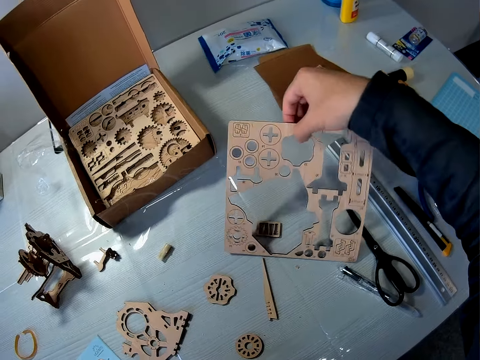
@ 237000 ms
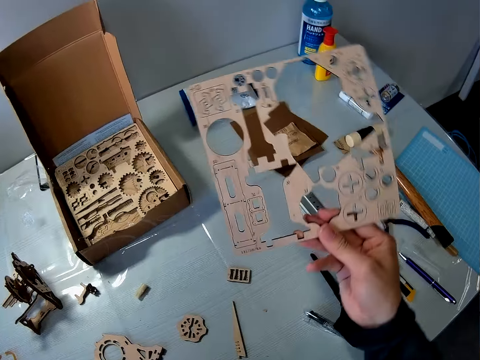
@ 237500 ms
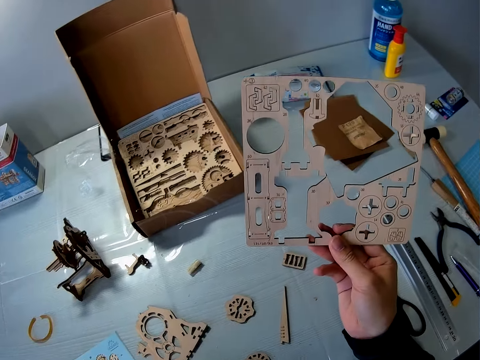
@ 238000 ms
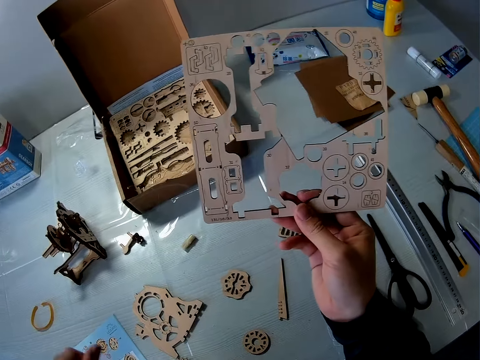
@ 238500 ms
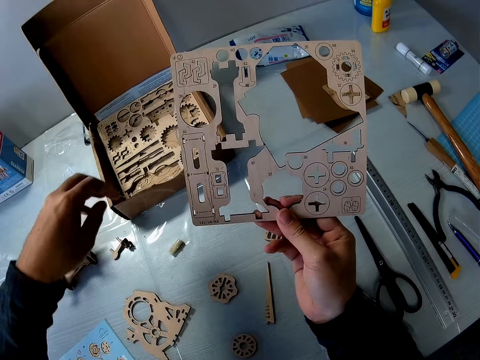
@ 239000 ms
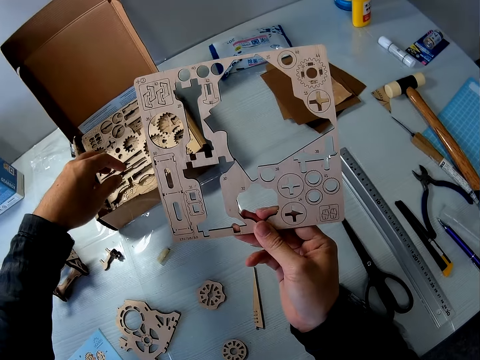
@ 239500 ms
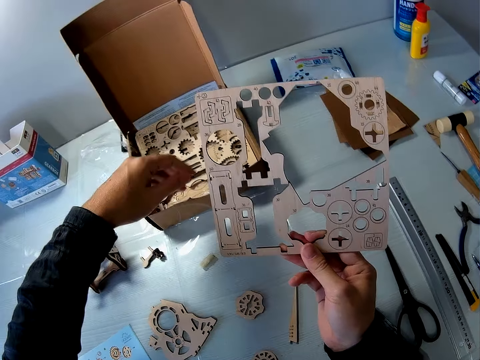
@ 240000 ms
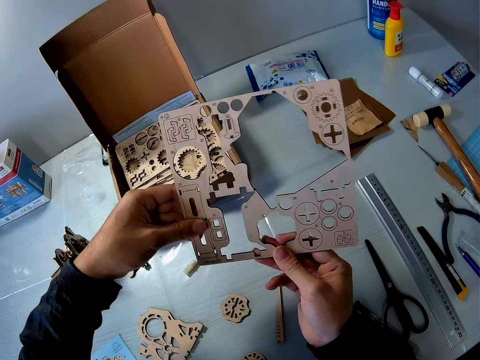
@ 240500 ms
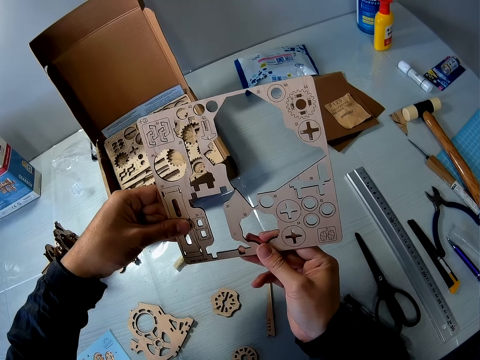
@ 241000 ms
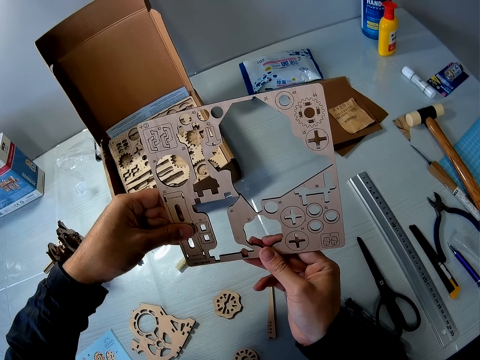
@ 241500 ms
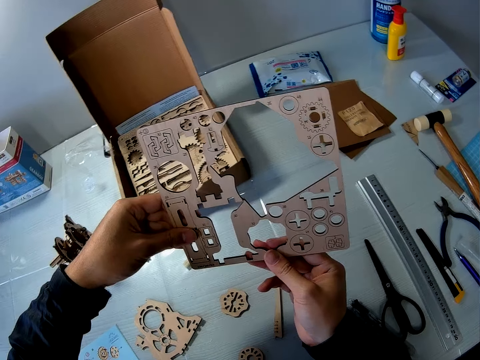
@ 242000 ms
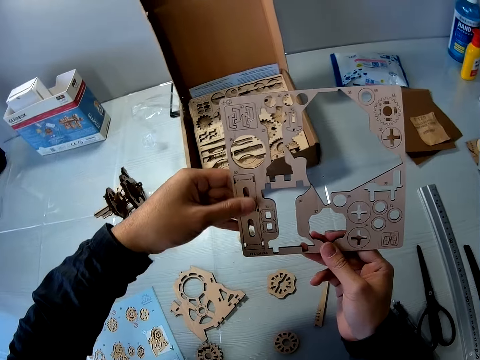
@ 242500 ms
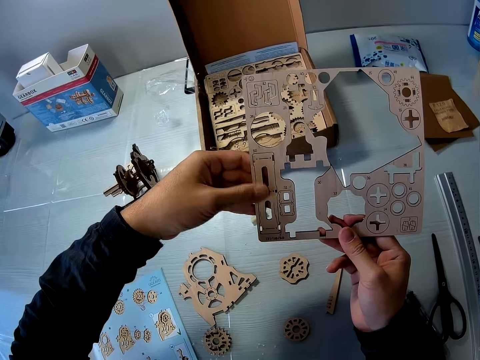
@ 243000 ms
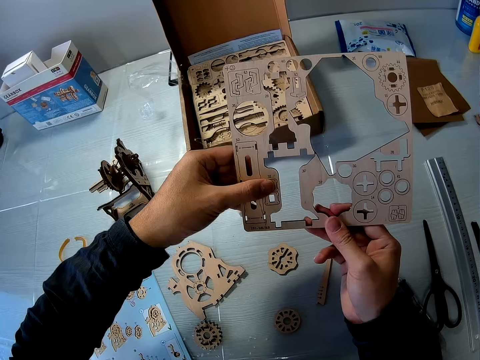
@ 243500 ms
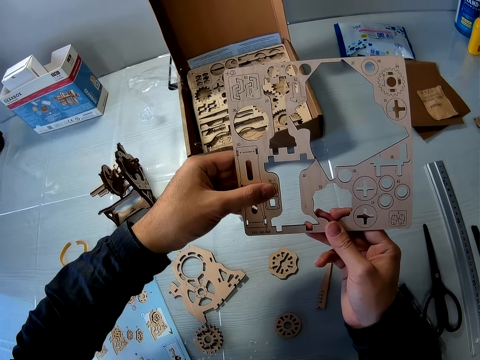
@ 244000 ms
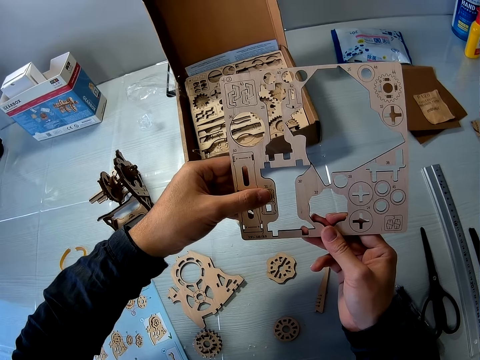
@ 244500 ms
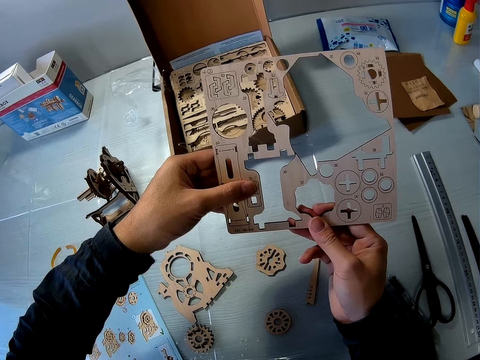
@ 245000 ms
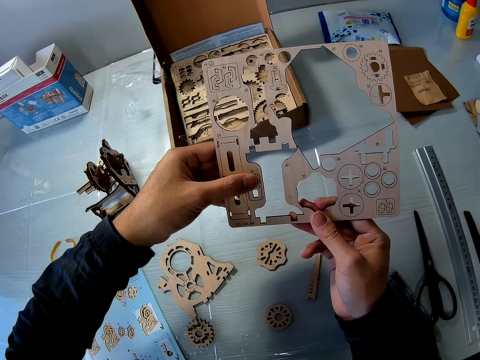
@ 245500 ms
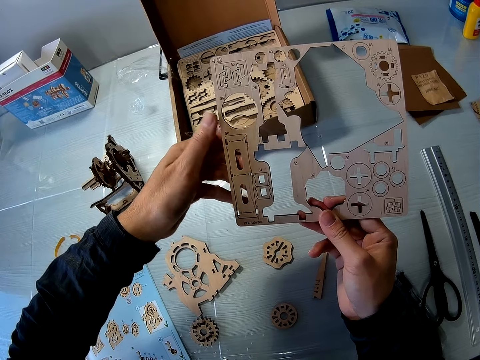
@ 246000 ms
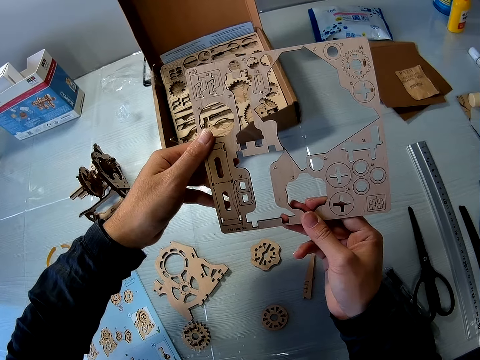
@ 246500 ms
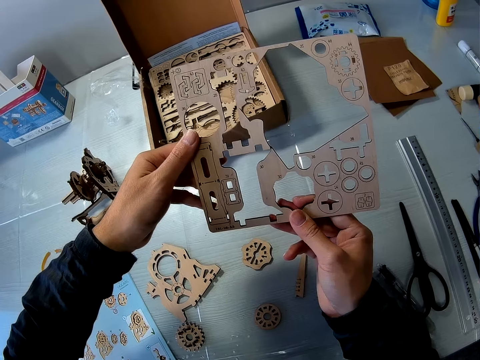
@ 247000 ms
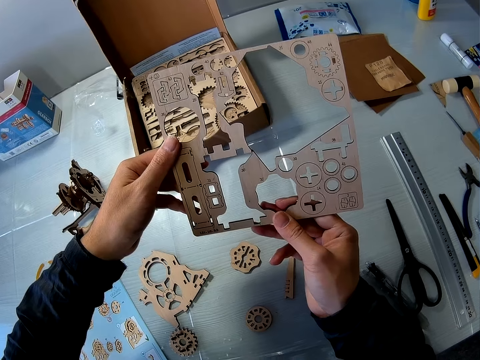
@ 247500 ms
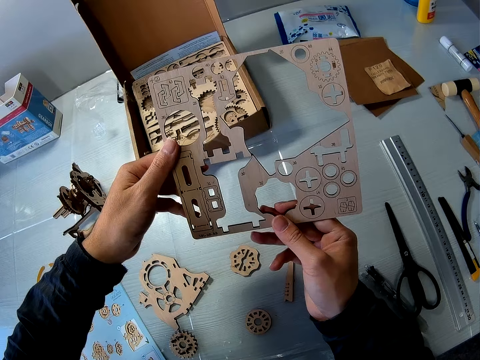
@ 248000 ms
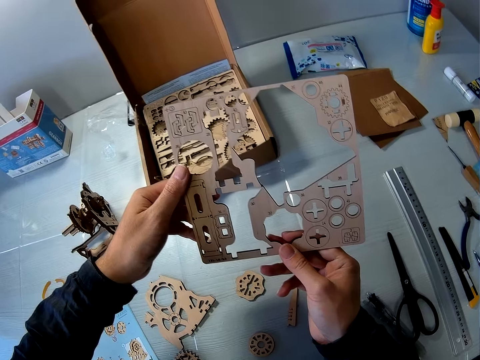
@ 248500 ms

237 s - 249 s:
The camera wearer picks a paperboard or puzzle sheet from the table. They look at the paperboard. They touch the puzzle sheet with both hands. They hold the paperboard with both hands. They look at the paperboard. They rub the paperboard.

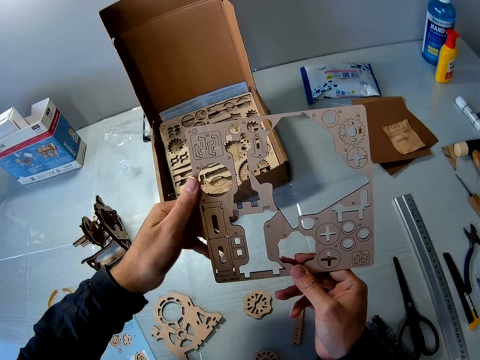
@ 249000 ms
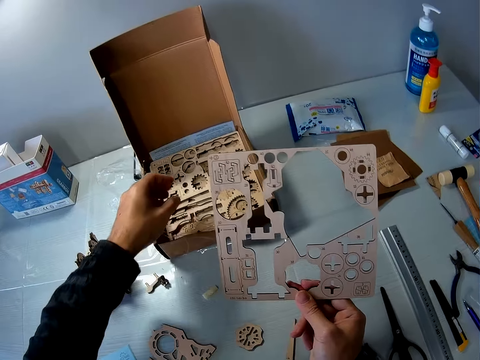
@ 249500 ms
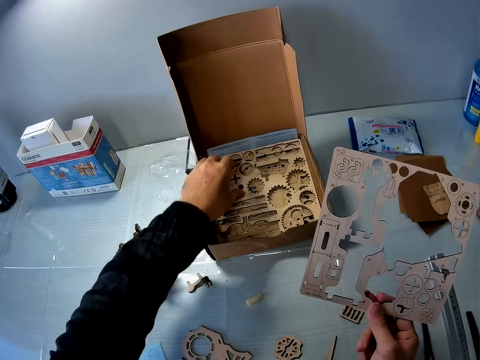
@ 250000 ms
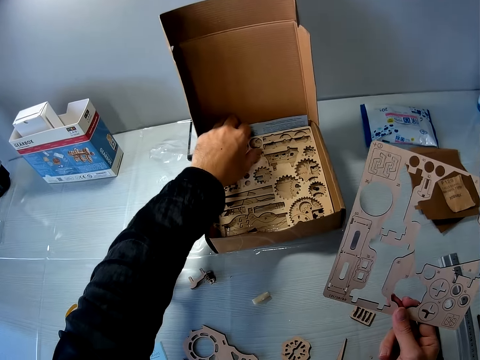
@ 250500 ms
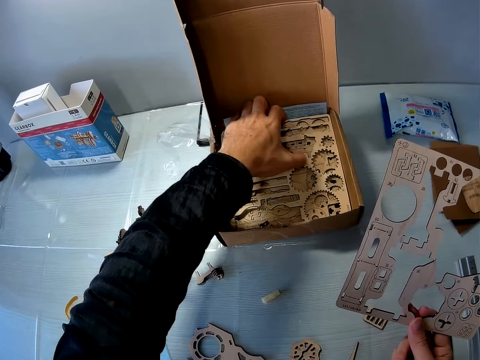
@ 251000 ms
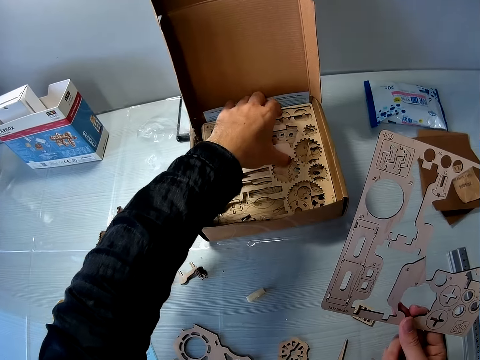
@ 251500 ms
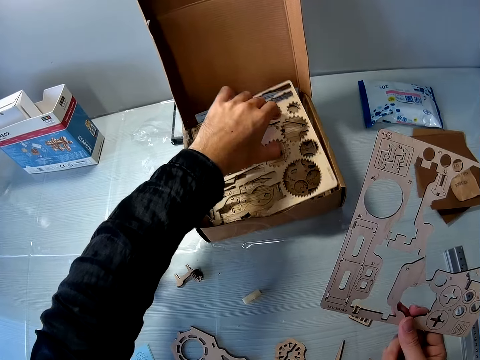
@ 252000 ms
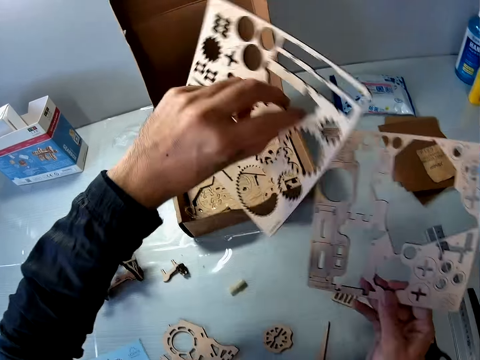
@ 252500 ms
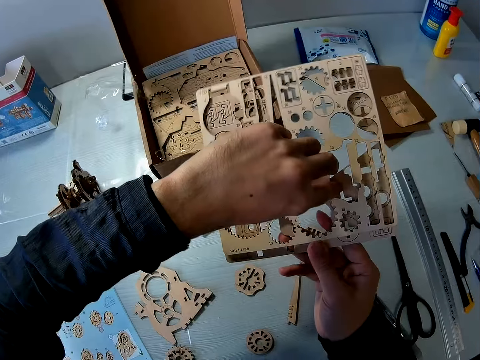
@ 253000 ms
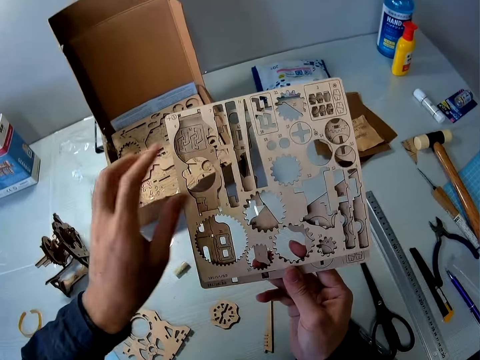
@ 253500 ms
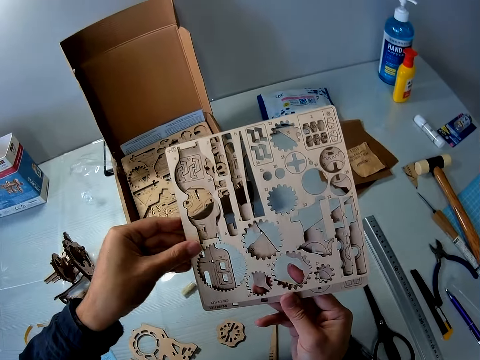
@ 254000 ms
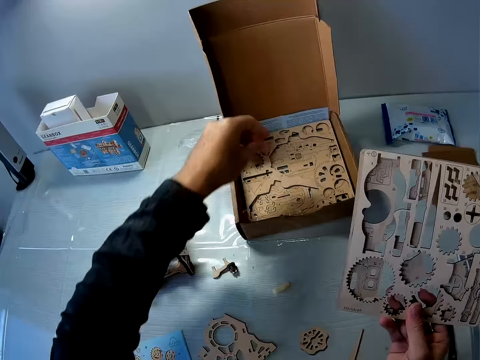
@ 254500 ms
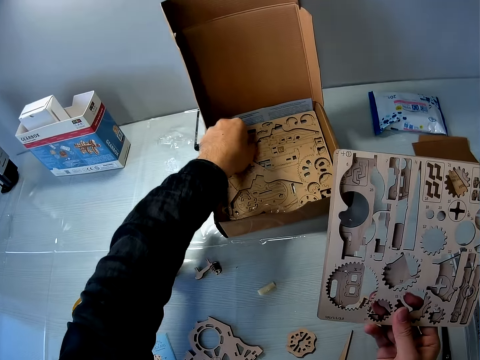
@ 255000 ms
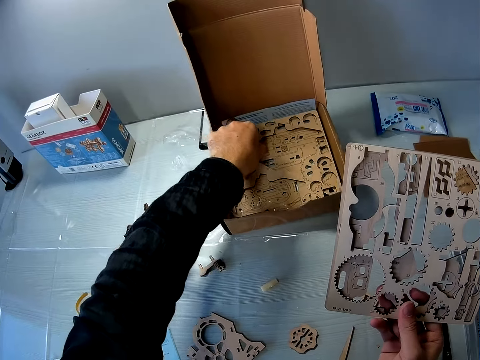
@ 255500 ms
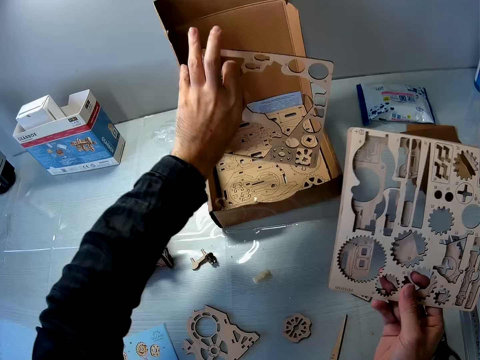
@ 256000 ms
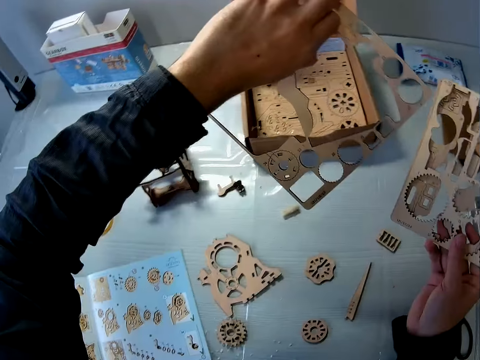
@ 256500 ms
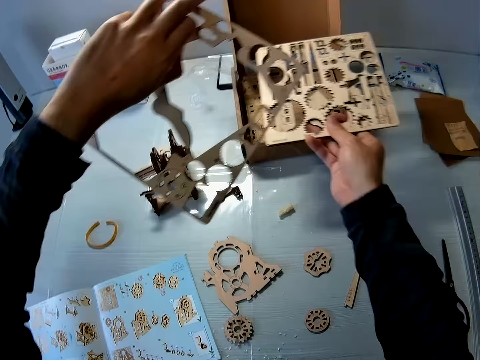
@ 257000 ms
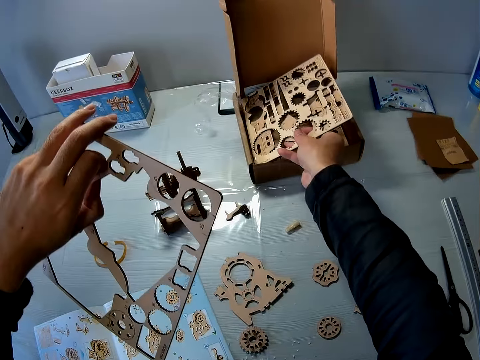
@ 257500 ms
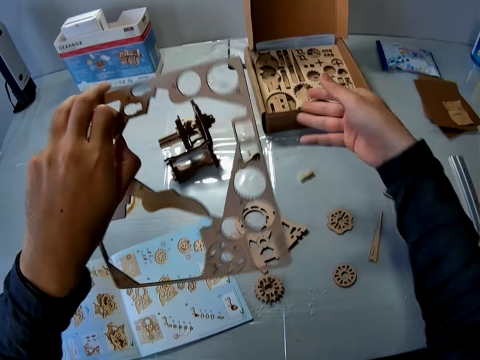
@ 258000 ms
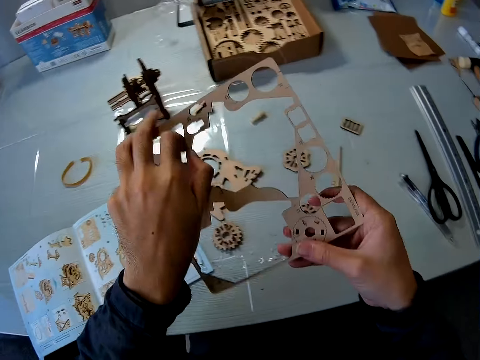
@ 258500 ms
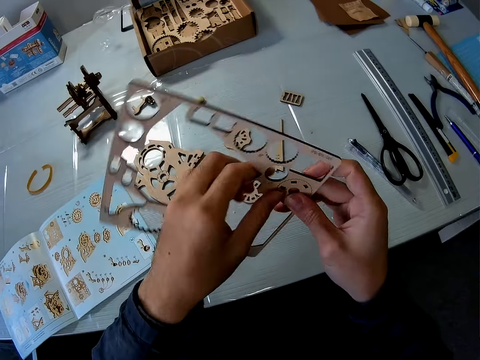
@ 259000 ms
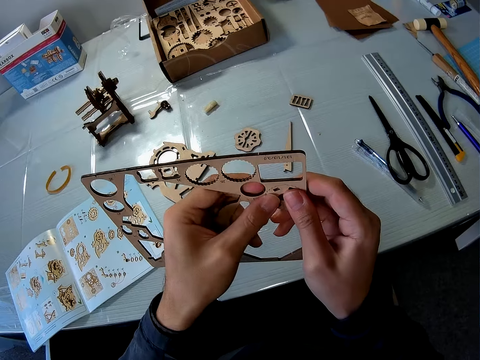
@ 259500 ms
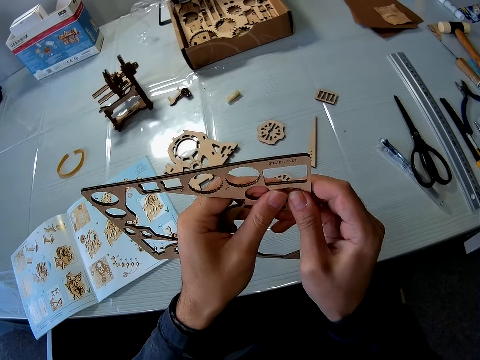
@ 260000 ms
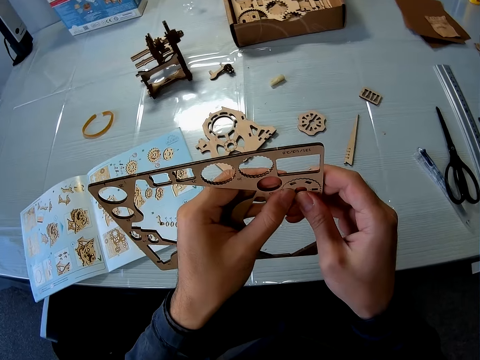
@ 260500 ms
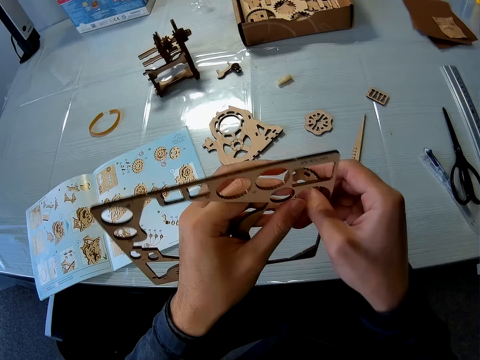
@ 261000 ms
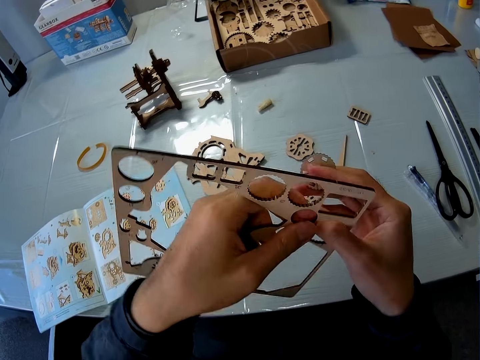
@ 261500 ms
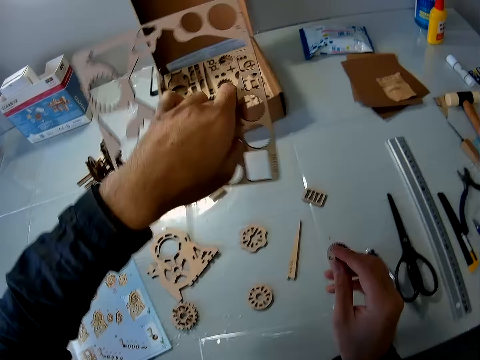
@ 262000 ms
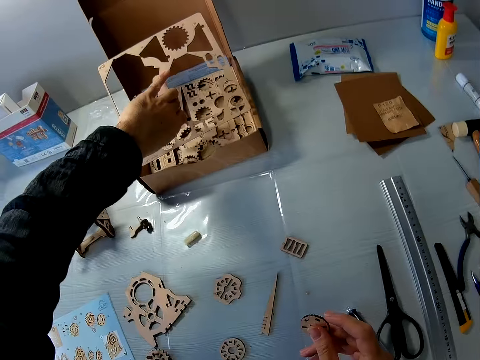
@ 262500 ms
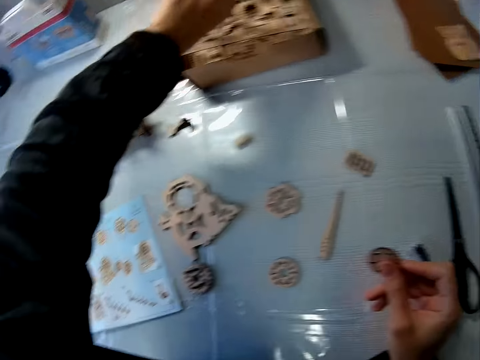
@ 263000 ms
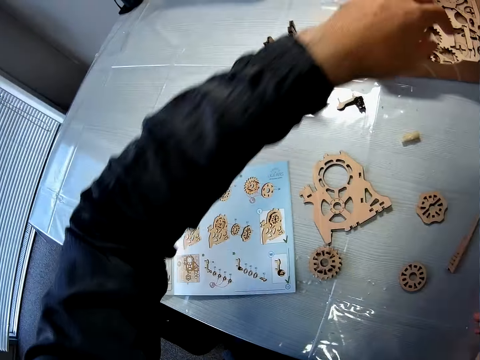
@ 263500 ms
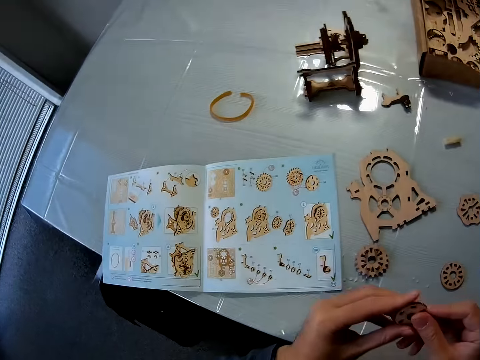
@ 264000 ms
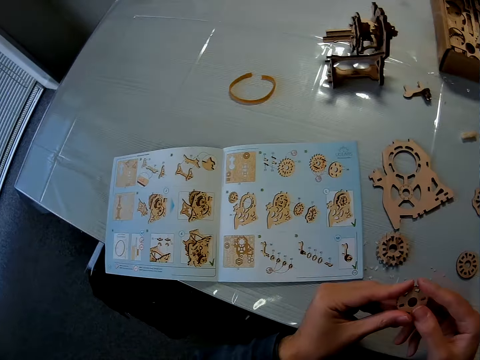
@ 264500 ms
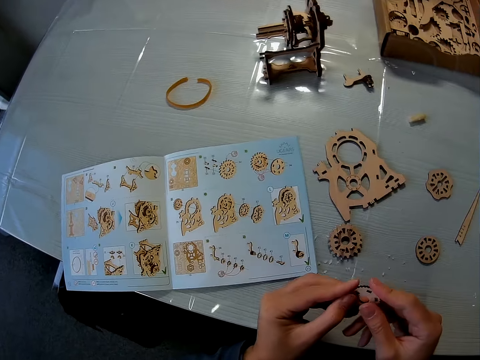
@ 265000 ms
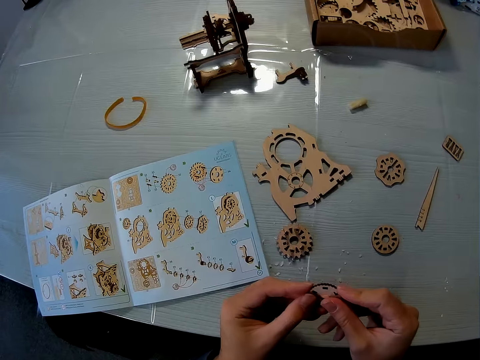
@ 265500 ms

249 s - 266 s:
The camera wearer picks the puzzle sheet or paperboard from the box or carton on the table. He places his hand on the carton. He places the puzzle sheets on each other. He places his hand on the carton. He picks another puzzle sheet with his left hand from the box on the table. He drops the puzzle sheet in his right hand in the box. He holds the paperboard. He removes a piece of art or puzzle piece from the paperboard. He holds the piece of art. He drops the puzzle sheet with his left hand in the box. He holds the puzzle piece with both hands. He looks at the piece of art and rubs the piece of art.
